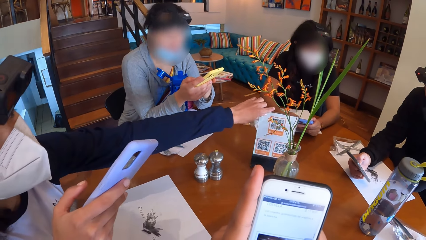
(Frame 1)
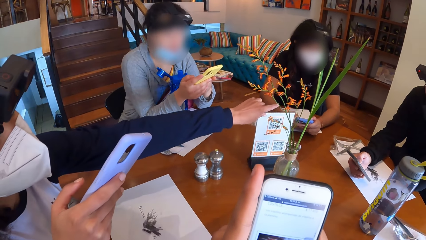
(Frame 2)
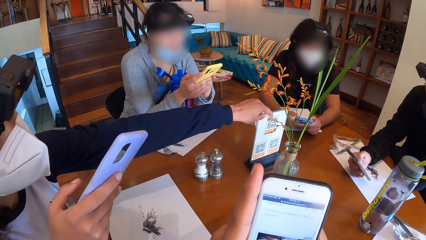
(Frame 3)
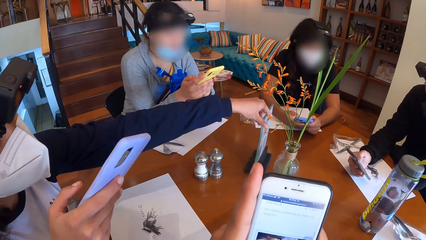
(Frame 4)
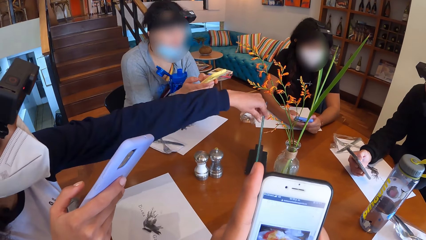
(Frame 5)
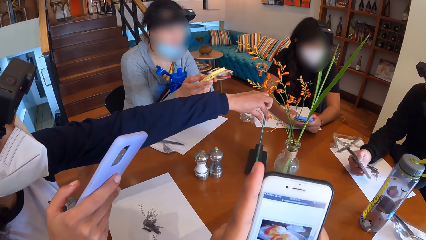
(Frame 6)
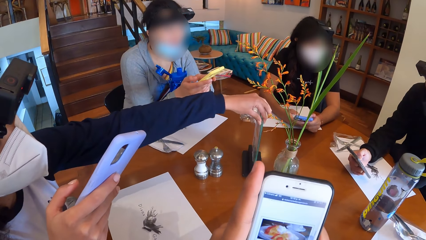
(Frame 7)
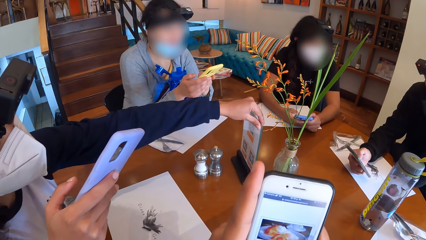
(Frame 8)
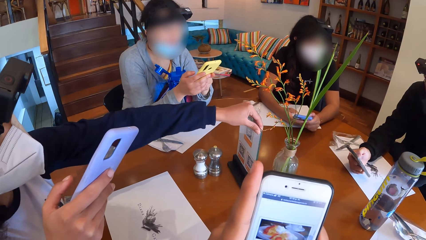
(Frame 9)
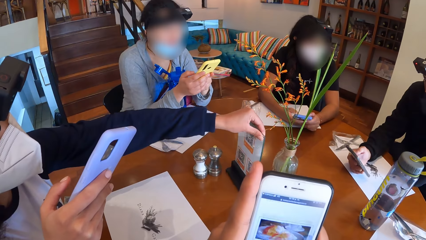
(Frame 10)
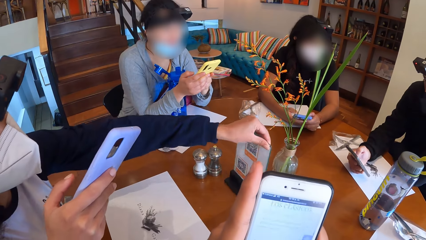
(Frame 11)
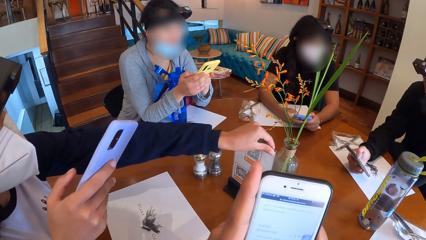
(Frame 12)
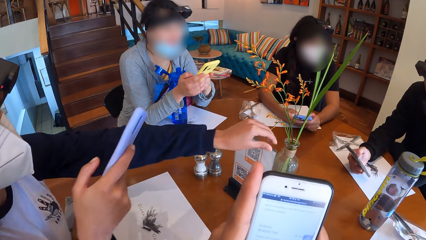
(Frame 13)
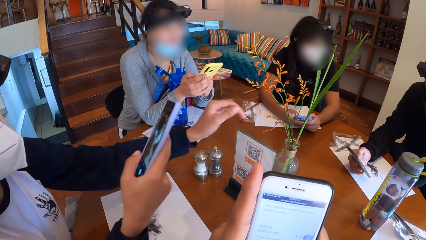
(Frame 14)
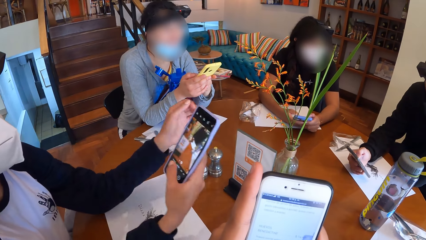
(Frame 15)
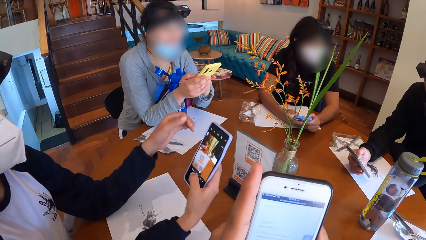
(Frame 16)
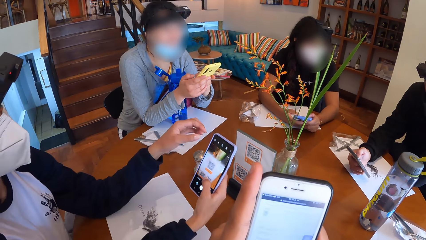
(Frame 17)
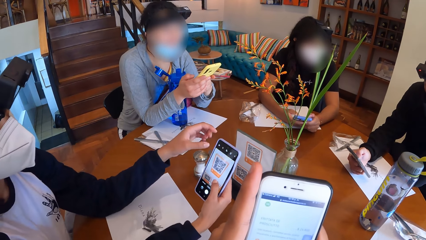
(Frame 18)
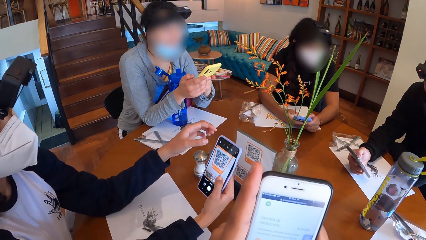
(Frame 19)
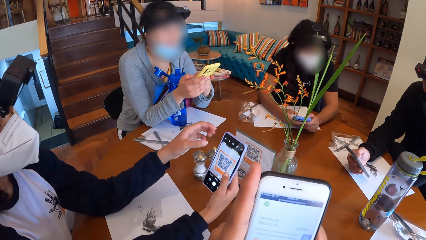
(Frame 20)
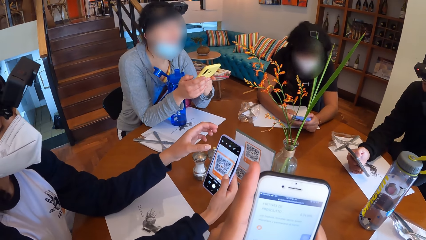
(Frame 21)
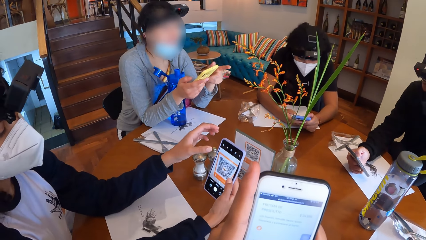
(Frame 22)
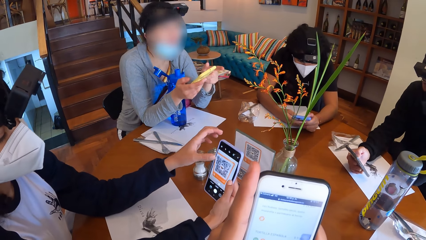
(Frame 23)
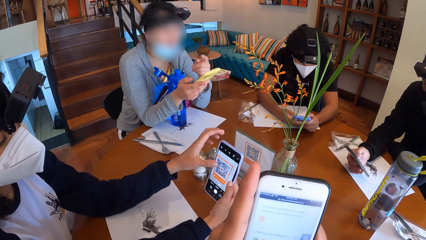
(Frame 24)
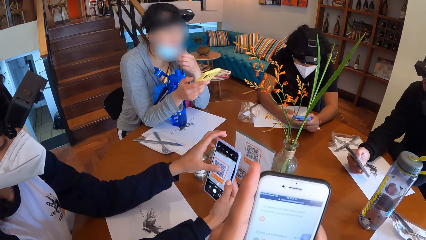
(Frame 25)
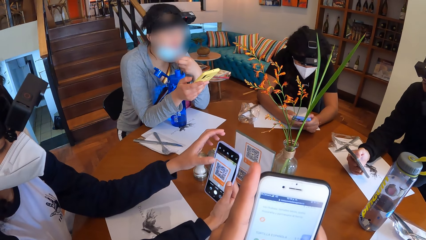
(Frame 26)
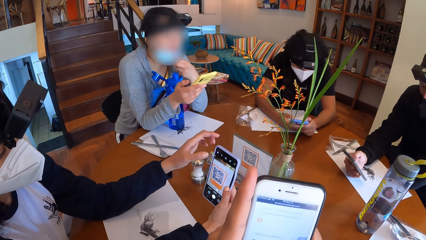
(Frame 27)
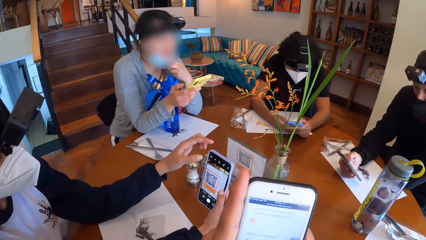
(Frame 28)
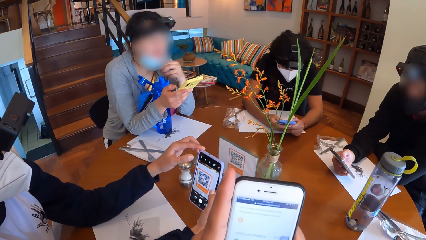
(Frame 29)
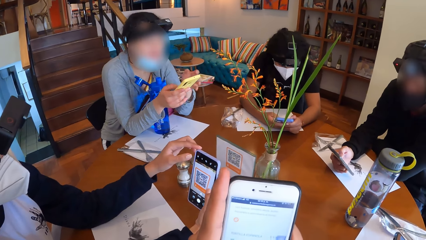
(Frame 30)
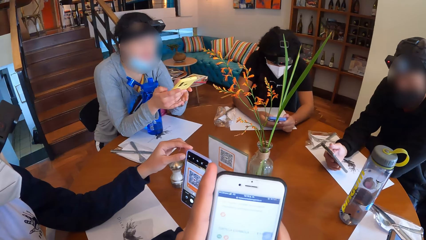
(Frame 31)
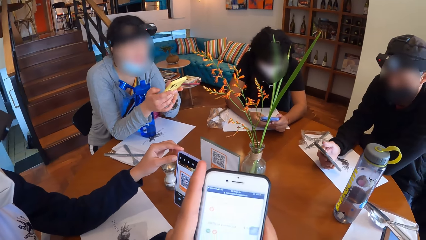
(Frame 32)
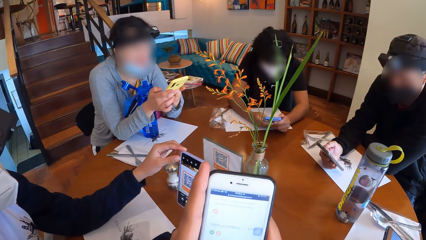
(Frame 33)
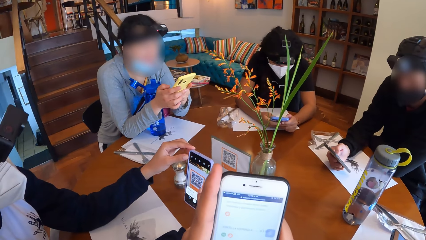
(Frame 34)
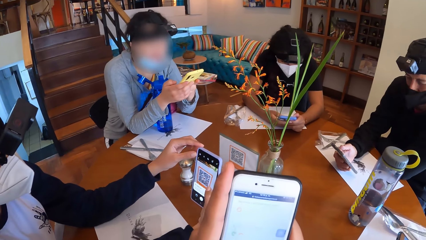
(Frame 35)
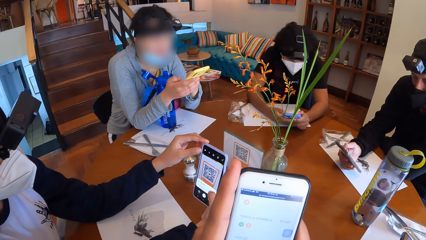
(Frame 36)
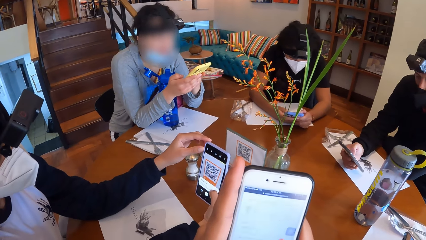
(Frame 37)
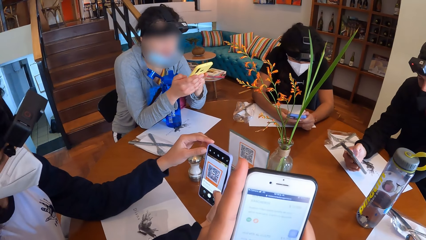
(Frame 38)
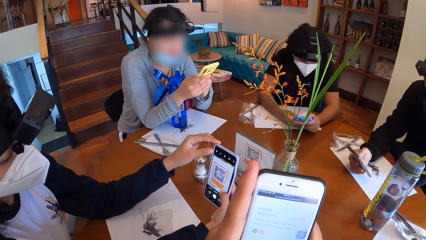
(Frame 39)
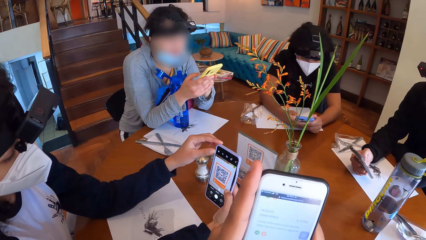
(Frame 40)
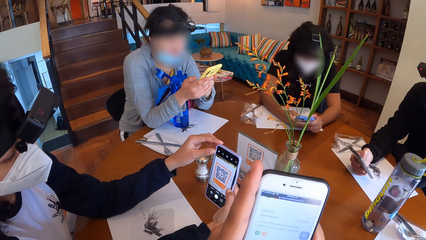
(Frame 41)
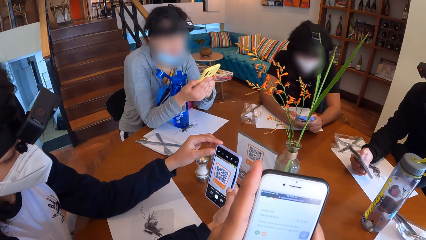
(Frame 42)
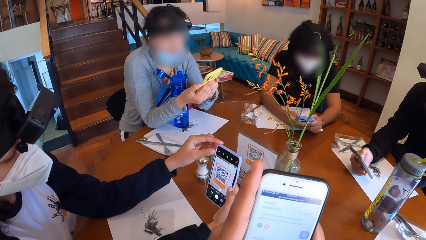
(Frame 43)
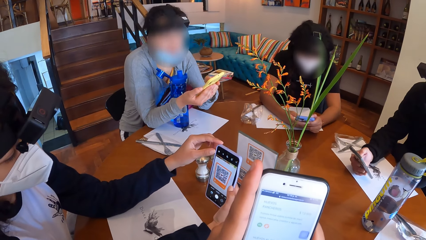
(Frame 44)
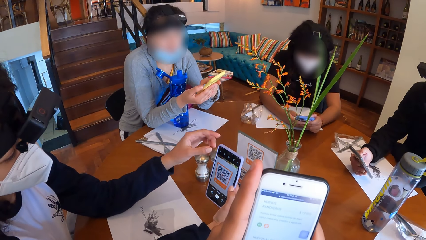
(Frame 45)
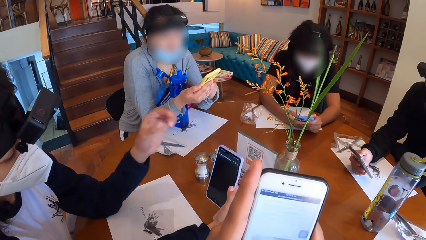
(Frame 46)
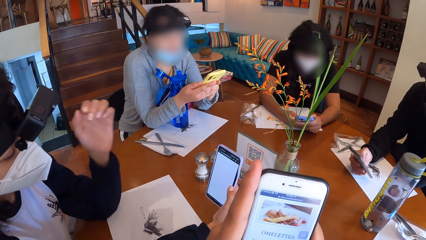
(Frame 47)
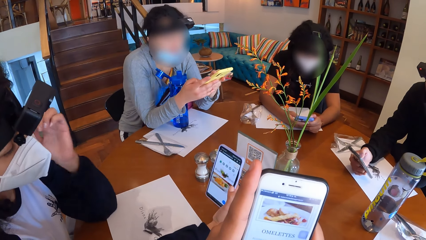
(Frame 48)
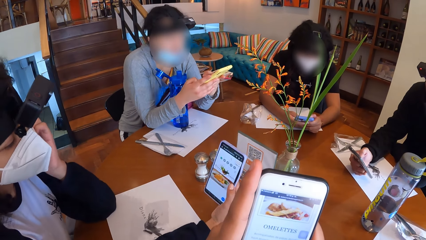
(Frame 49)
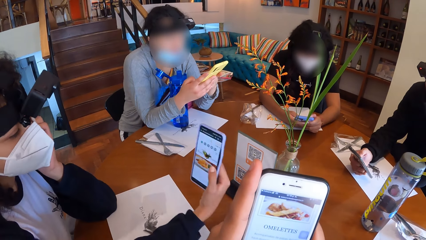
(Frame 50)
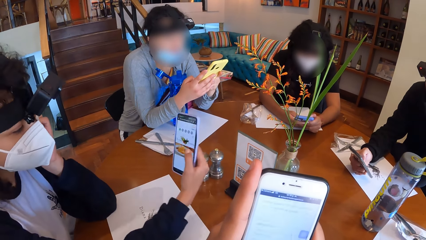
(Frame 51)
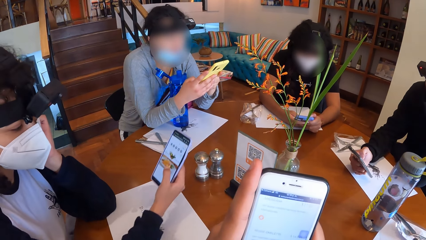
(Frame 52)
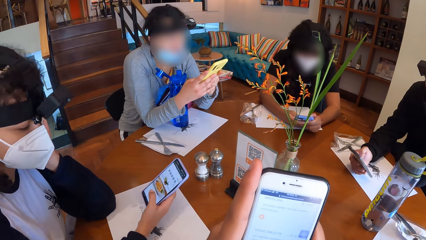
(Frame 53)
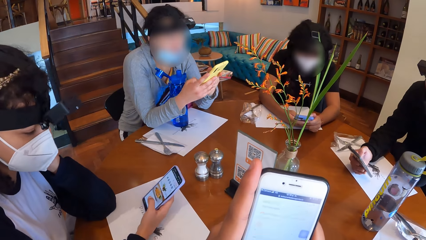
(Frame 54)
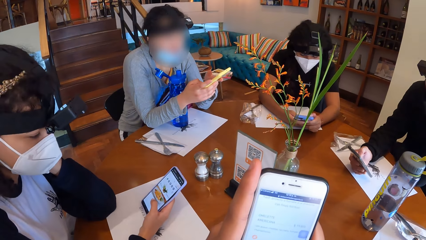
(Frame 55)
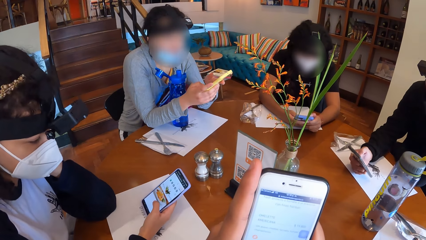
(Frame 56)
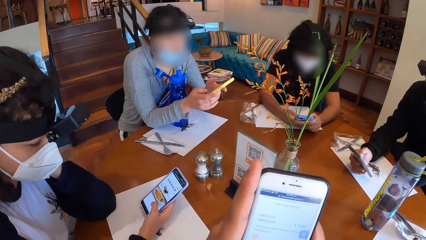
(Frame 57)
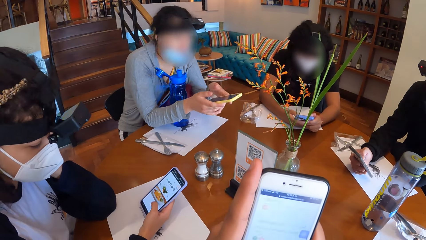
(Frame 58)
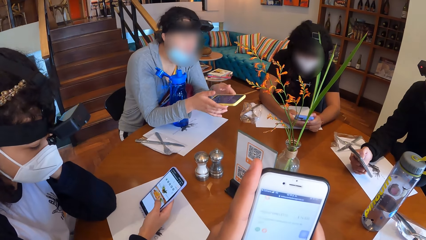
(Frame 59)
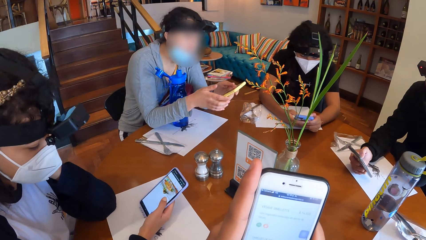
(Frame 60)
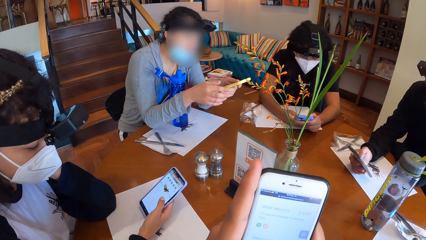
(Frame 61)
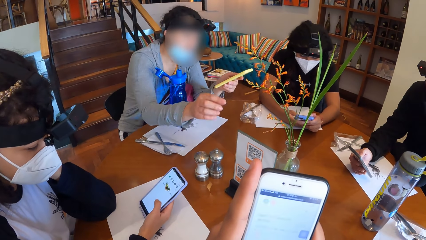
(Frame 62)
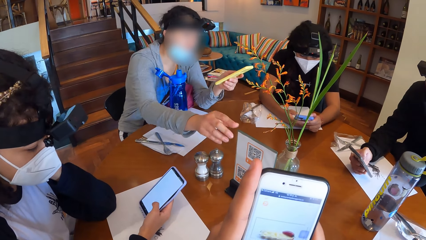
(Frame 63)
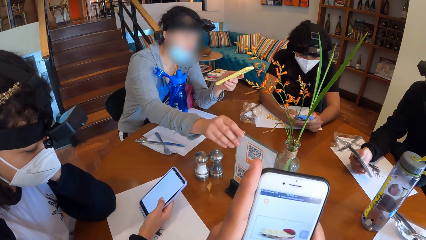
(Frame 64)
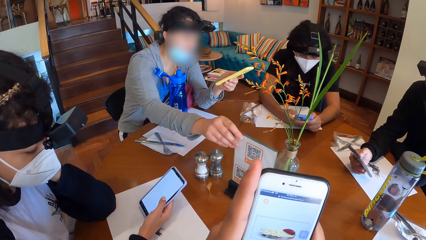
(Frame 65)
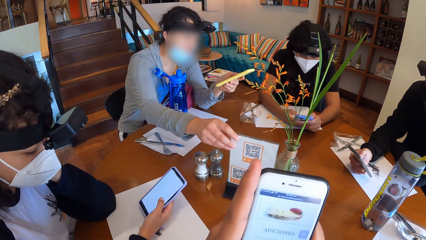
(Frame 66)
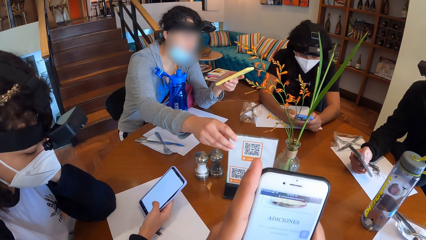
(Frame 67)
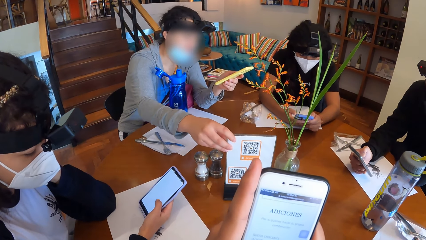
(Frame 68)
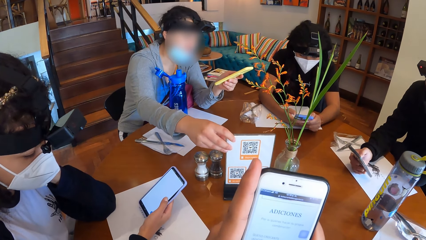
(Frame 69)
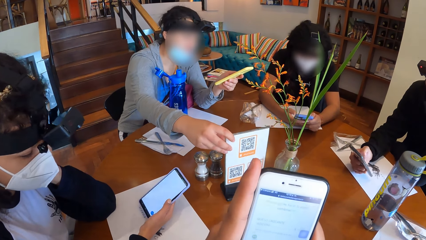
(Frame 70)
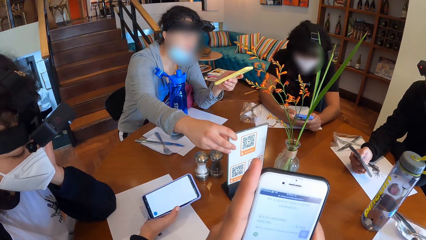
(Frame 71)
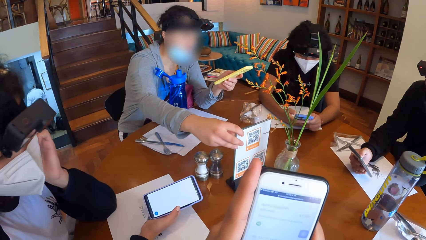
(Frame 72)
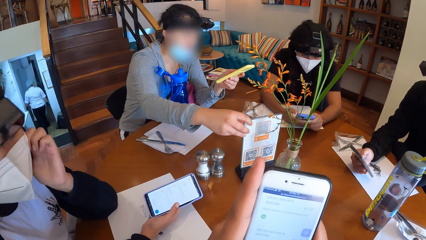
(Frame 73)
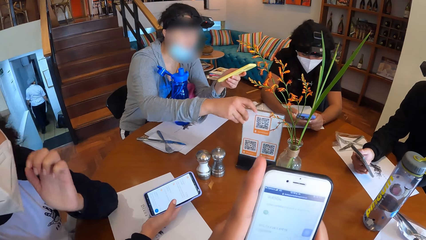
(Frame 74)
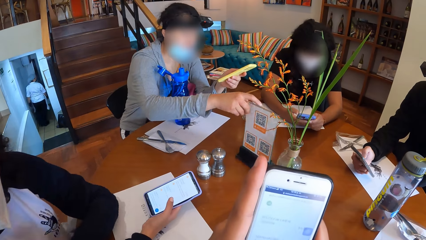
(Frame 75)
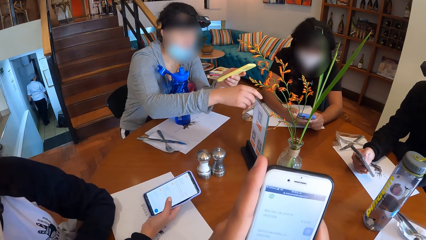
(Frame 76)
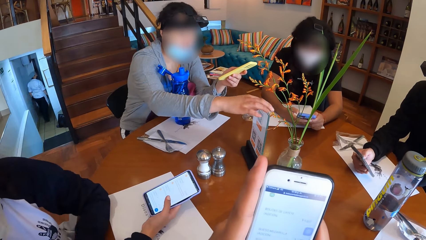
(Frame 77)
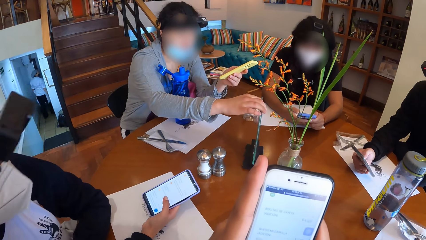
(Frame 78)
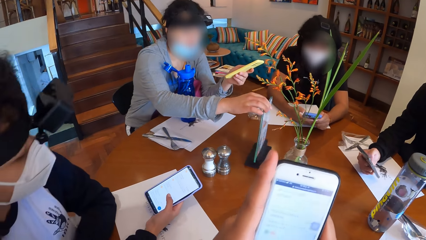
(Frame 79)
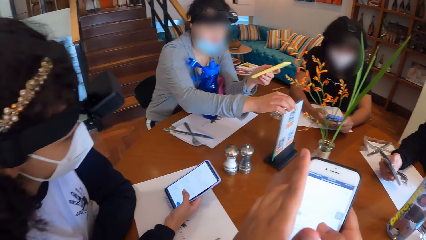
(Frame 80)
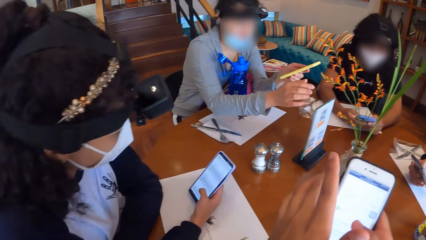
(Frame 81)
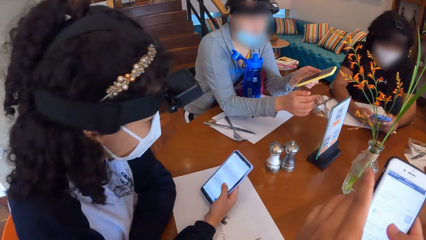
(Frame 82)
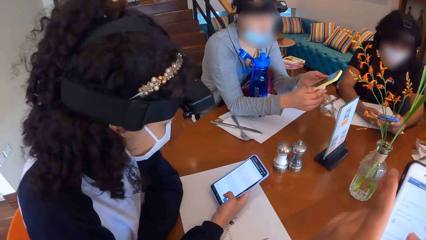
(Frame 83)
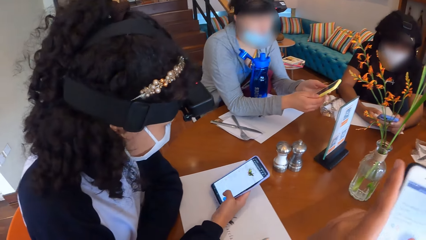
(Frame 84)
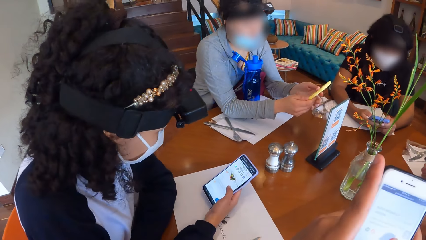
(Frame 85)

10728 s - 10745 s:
The camera wearer operates the phone in his hands. A woman scans the food menu with the phone in her hands. Another woman moves the nose mask with her left hand. The other woman operates the phone with both hands. The first woman removes her left hand from the phone. The first woman scans the food menu with the phone in her right hand. The first woman operates the phone in her right hand. The other woman moves the food menu on the table with her right hand.
